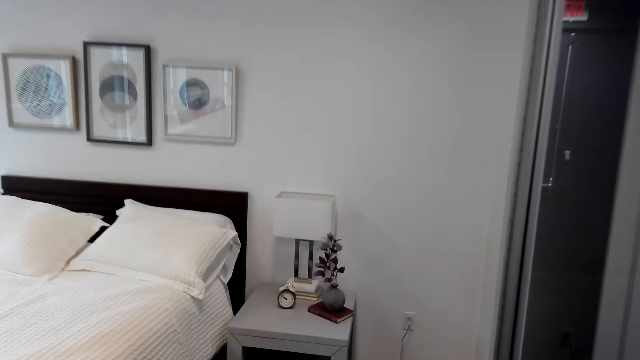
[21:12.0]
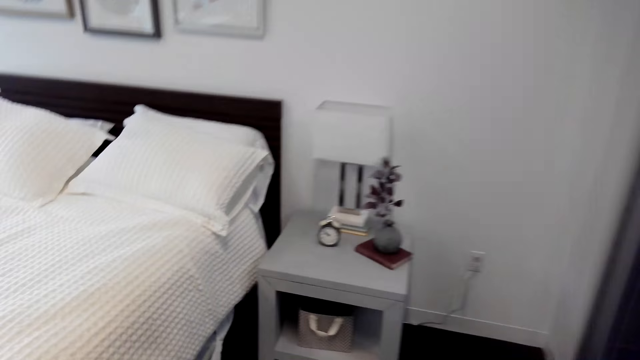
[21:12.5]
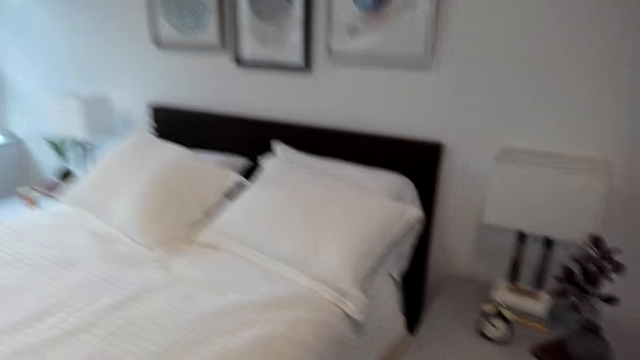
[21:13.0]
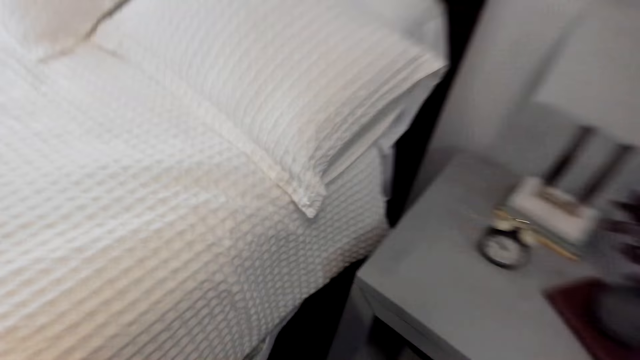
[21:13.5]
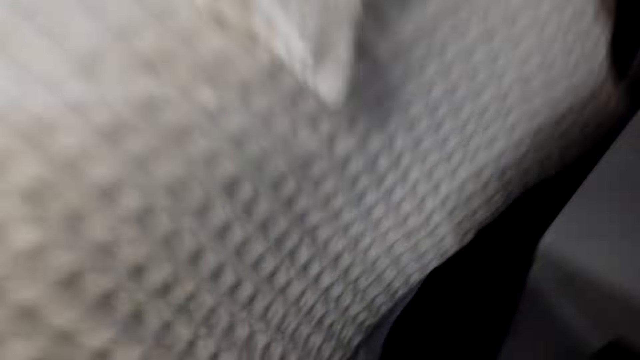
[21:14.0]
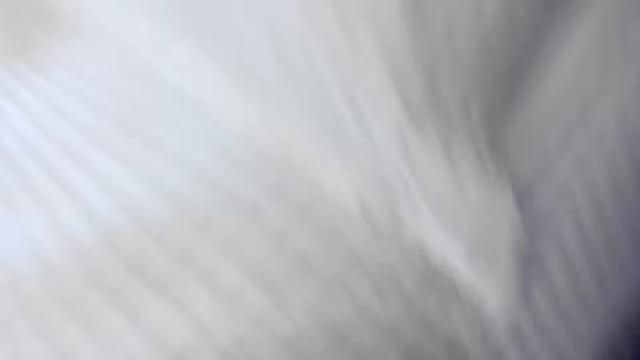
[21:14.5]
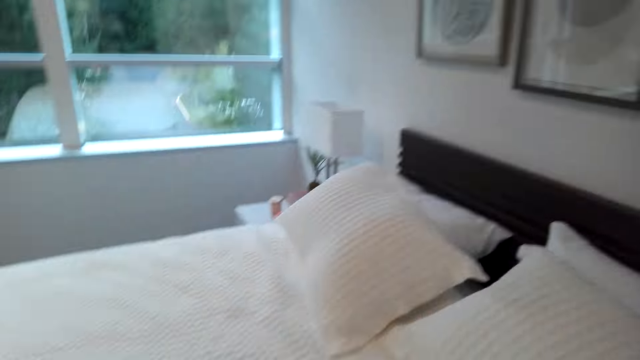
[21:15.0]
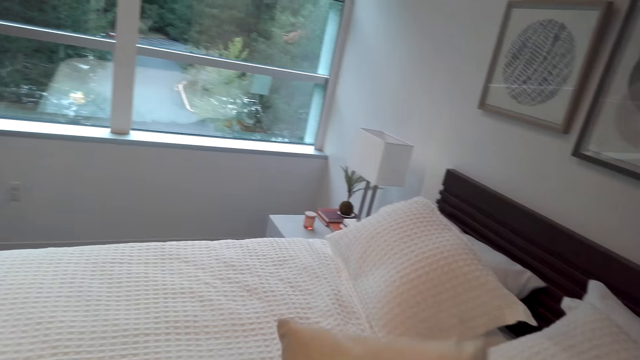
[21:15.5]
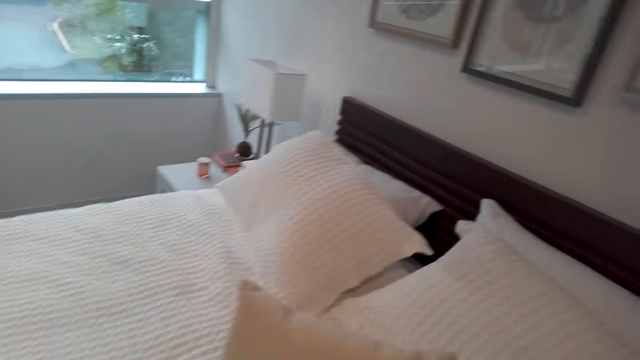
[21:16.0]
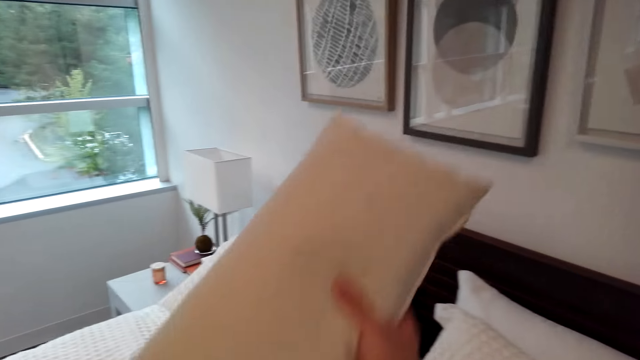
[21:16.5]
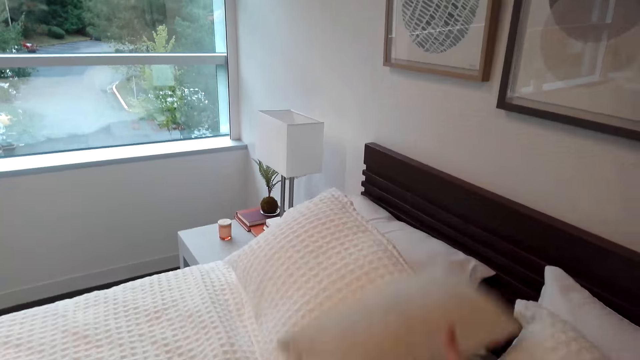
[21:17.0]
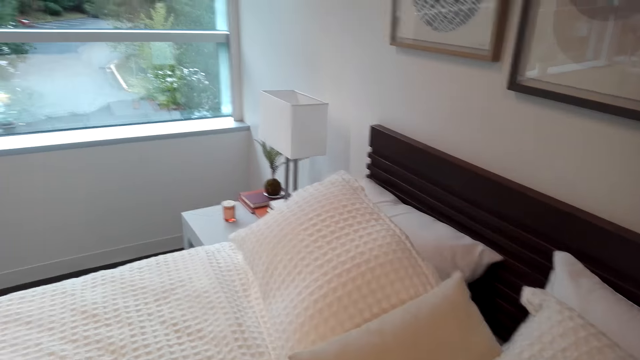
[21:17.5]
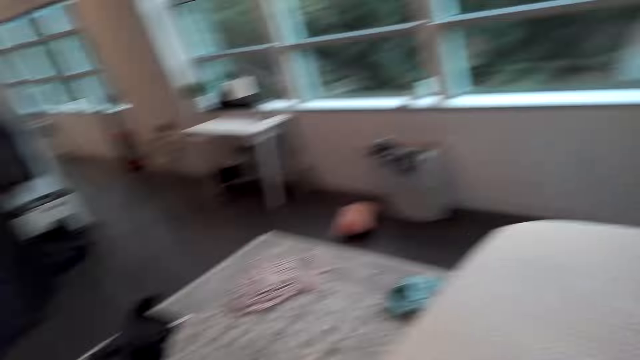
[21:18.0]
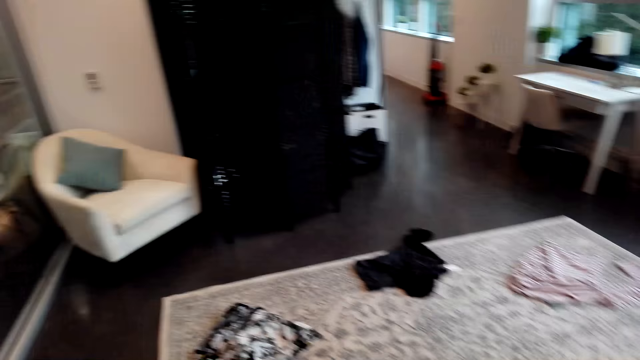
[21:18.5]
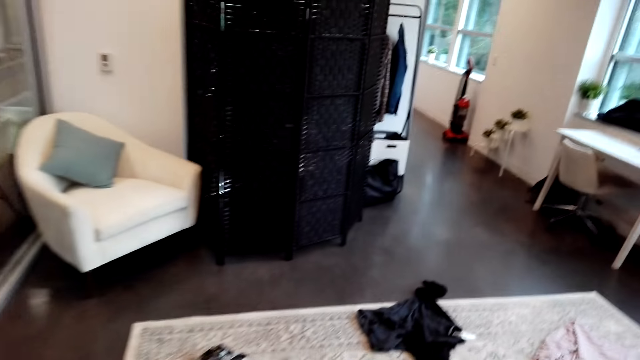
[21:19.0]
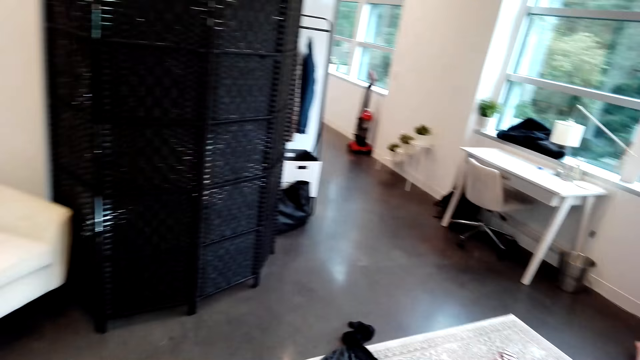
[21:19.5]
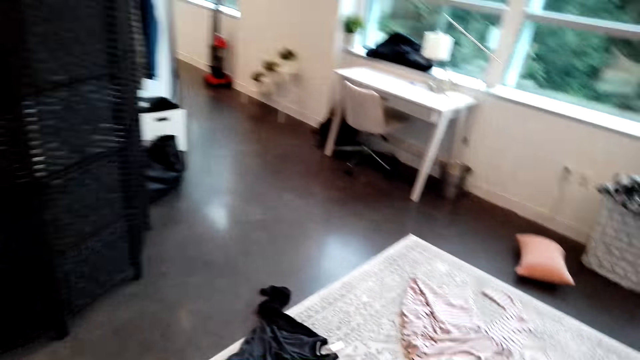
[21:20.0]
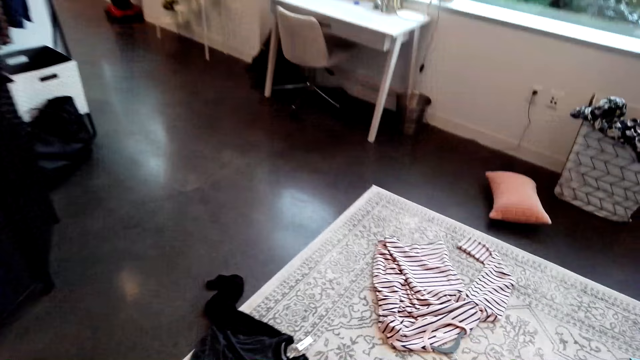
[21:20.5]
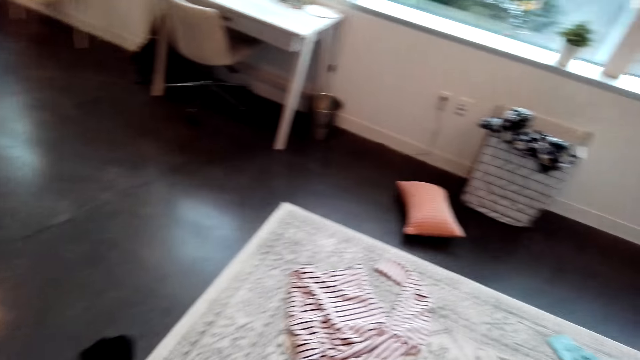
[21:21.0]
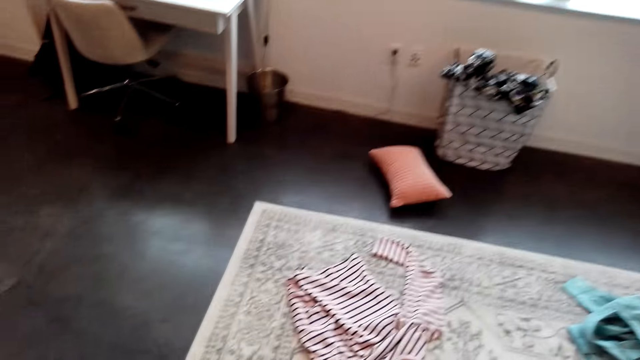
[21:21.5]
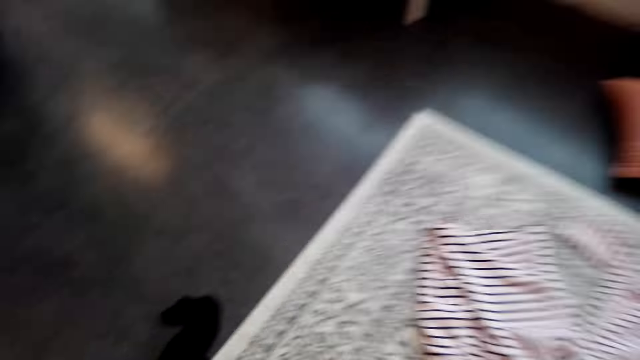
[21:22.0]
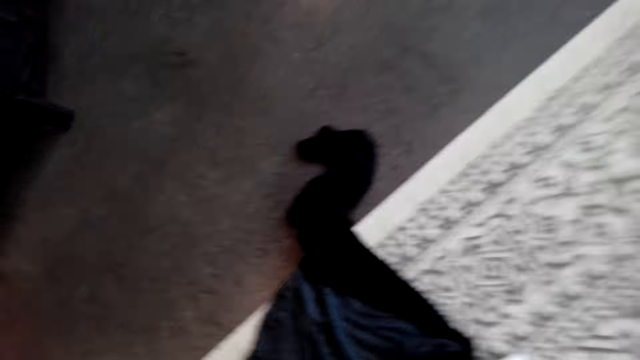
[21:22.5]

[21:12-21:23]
The camera wearer picks up a pillow. They put the pillow on the bed. They walk around the room. They pick up a cloth from the floor.

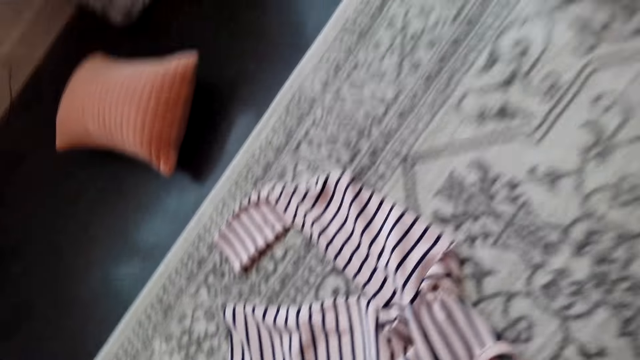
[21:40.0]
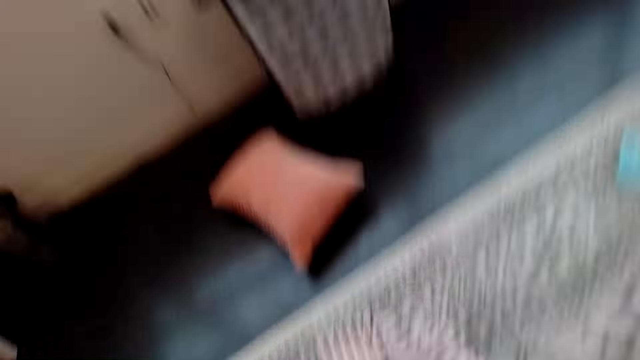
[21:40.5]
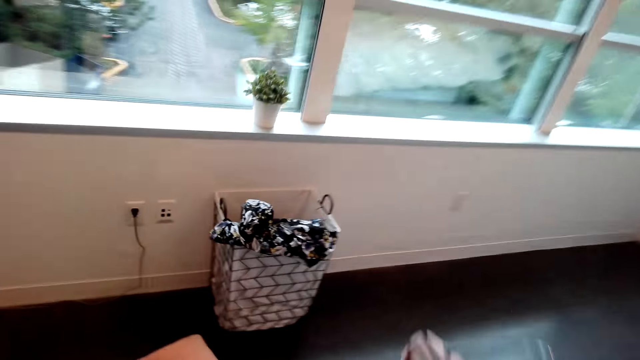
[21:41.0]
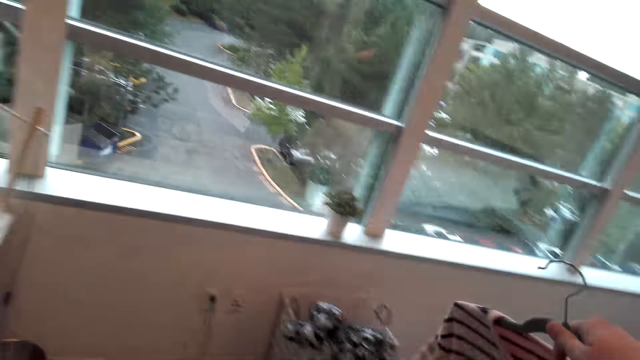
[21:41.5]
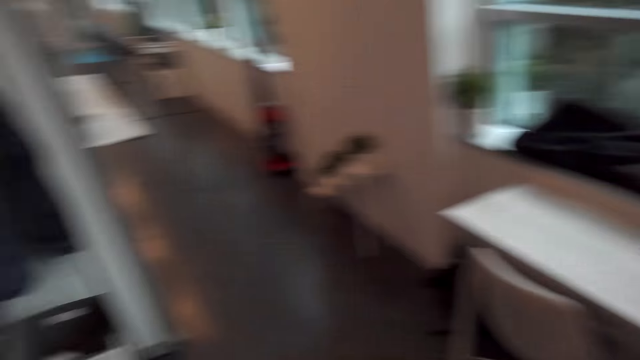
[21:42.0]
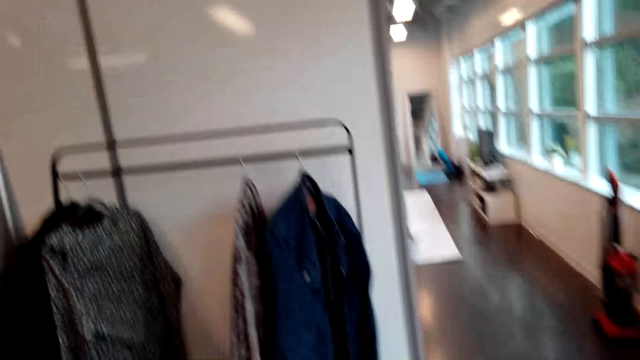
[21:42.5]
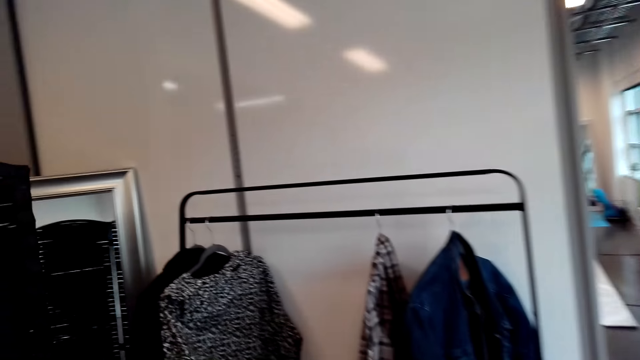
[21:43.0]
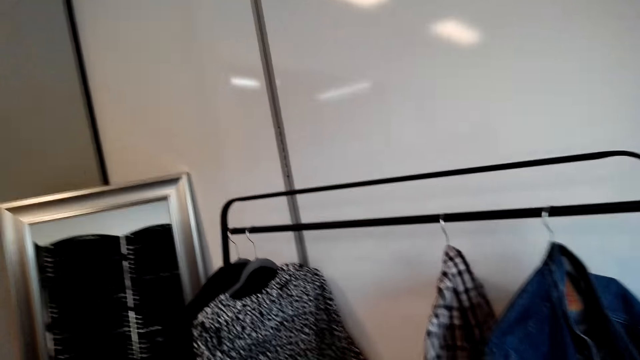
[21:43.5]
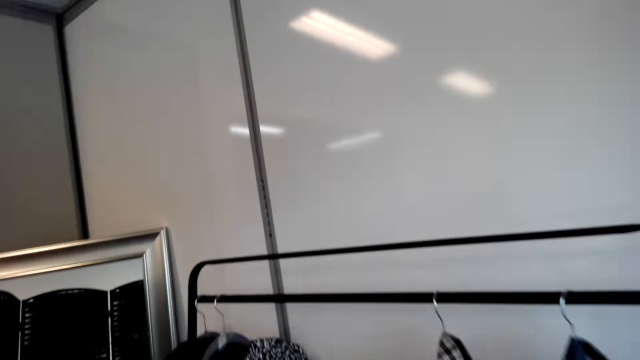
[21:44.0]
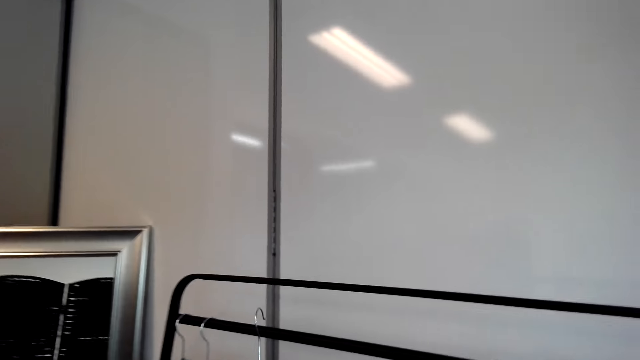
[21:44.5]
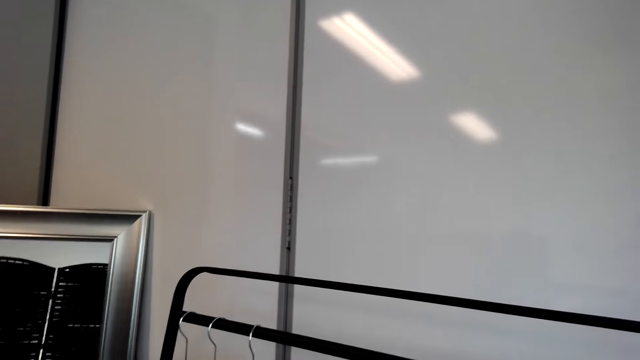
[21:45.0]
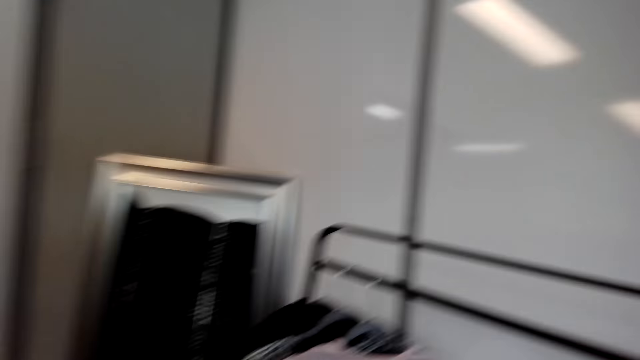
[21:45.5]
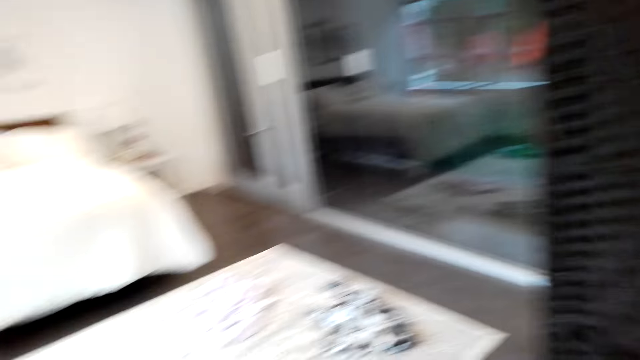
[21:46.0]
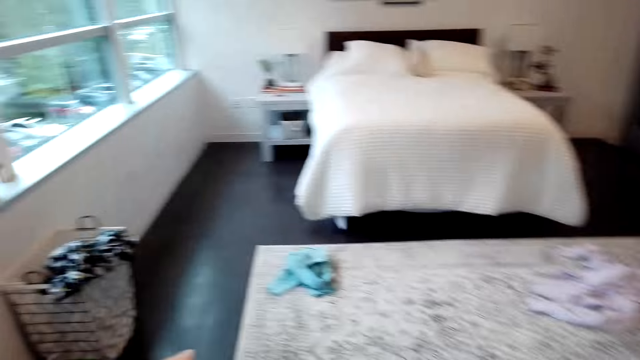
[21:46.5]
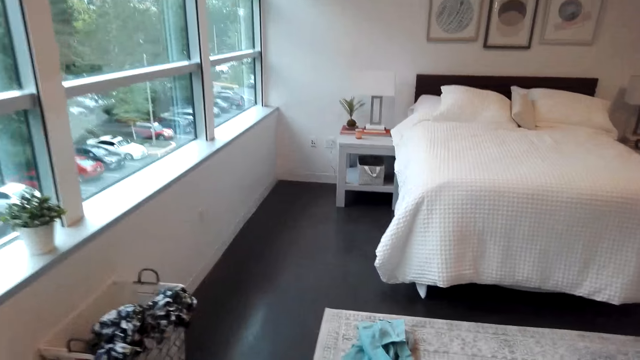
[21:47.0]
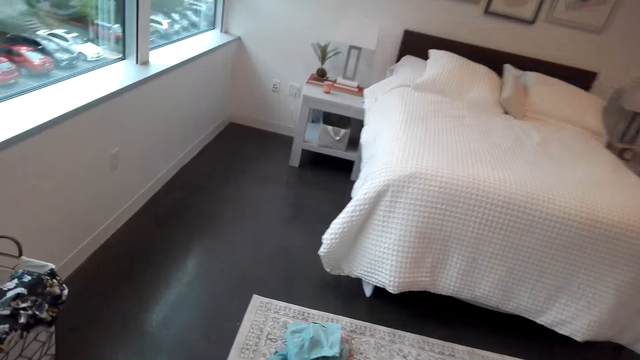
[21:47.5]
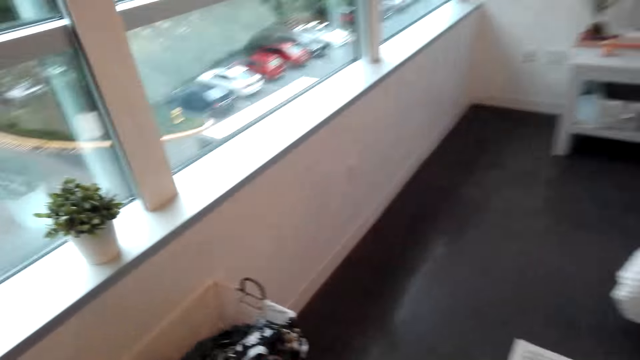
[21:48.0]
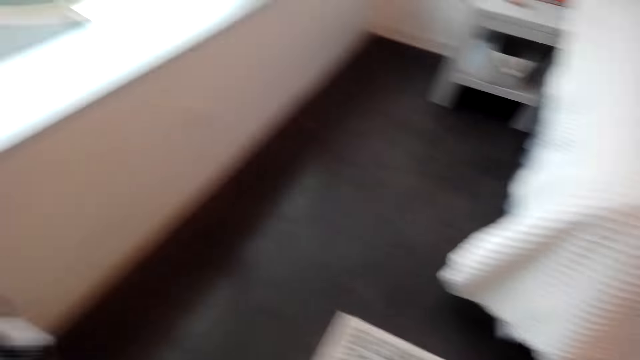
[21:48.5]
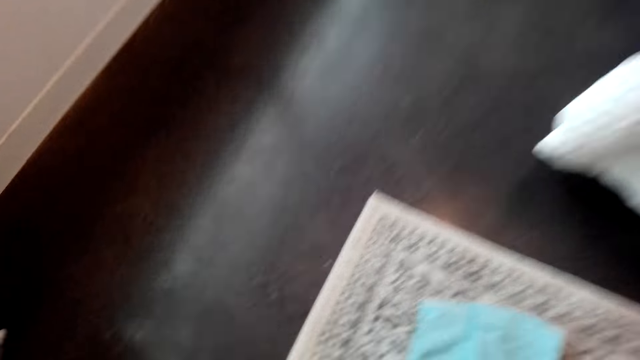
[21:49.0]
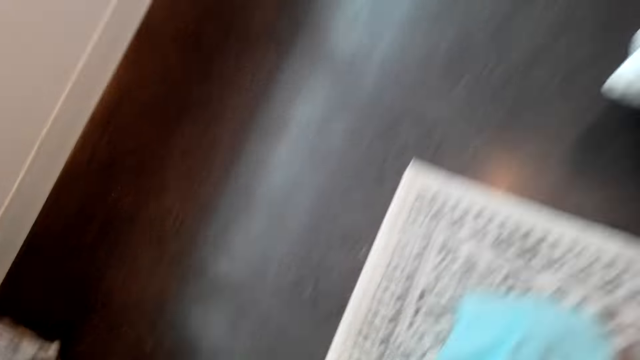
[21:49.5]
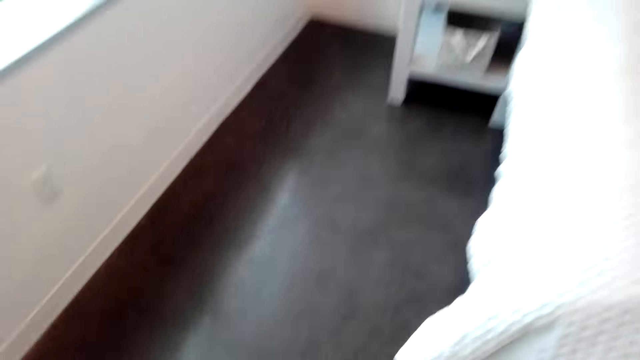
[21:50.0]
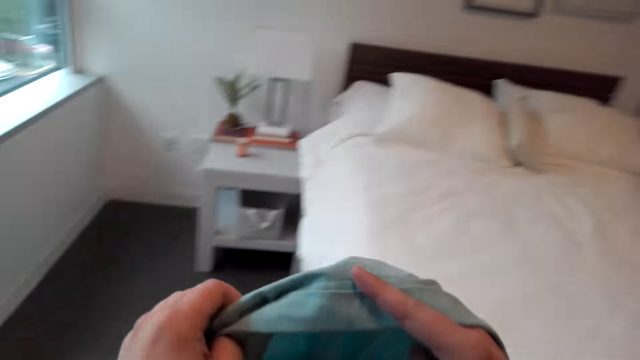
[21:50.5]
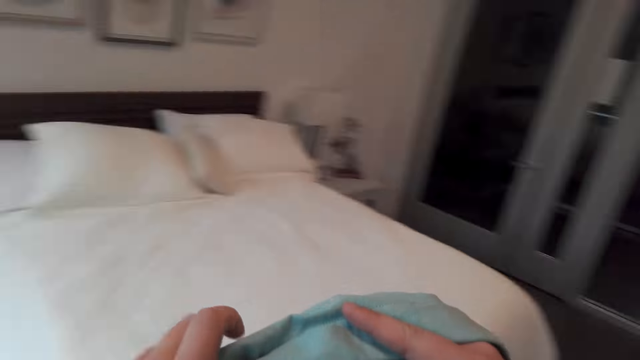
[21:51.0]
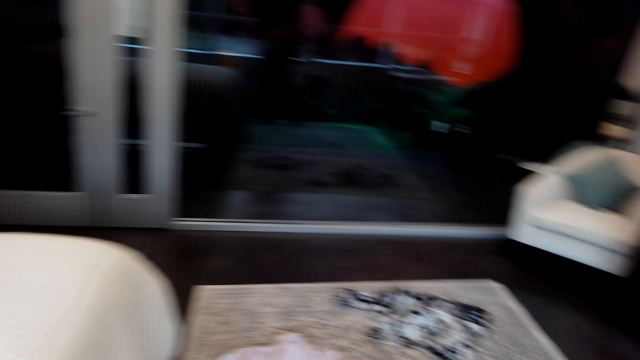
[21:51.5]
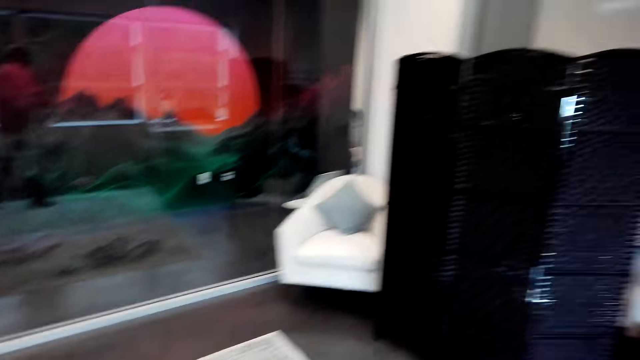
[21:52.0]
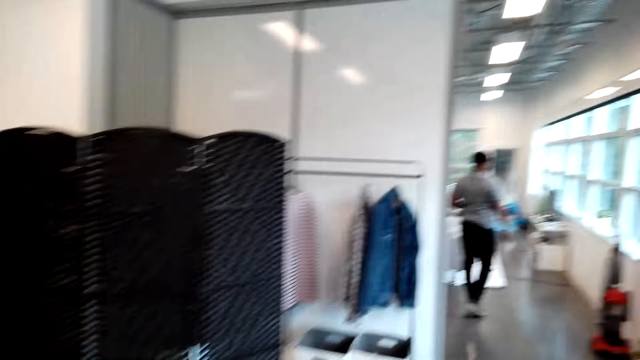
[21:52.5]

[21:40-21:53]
The camera wearer picks a cloth from the floor. They walk around the room. They hang the cloth on the cloth rack. They walk around the room. They pick the cloth from the floor. They check the cloth out. They walk around the room.
